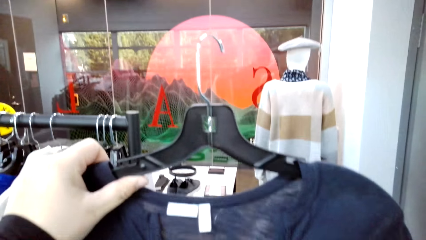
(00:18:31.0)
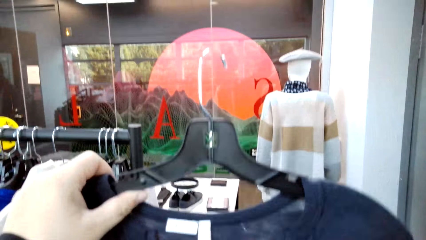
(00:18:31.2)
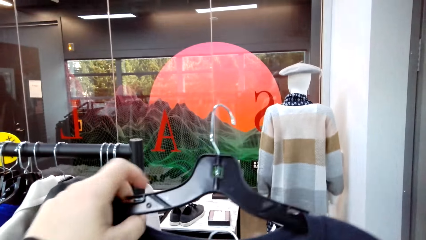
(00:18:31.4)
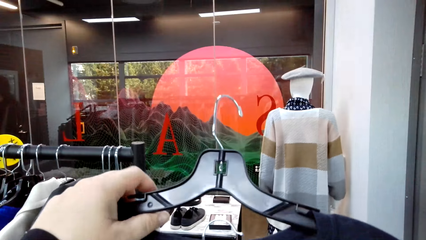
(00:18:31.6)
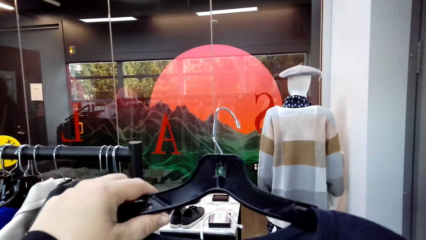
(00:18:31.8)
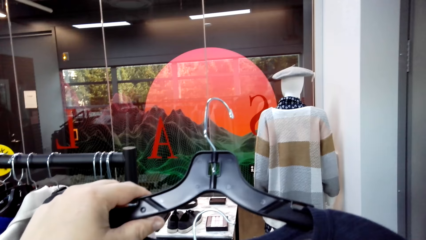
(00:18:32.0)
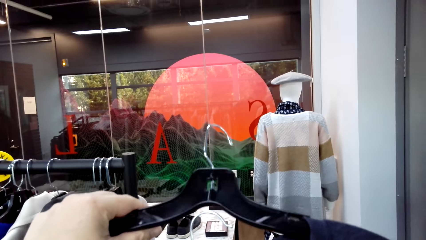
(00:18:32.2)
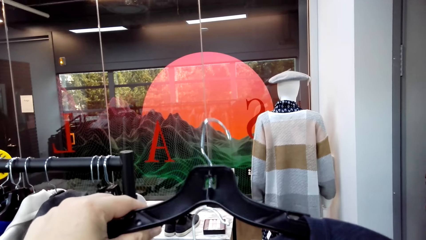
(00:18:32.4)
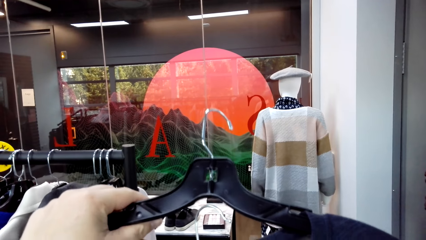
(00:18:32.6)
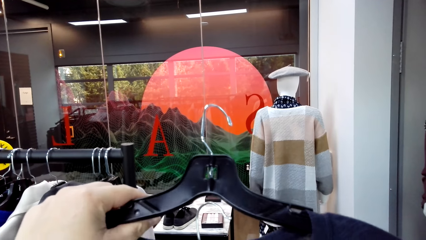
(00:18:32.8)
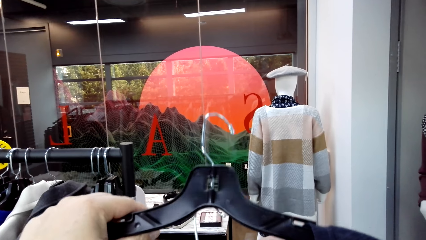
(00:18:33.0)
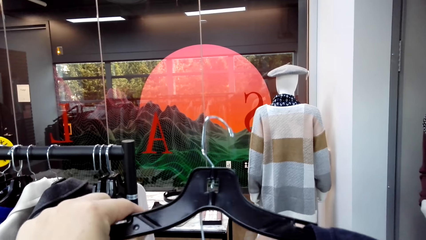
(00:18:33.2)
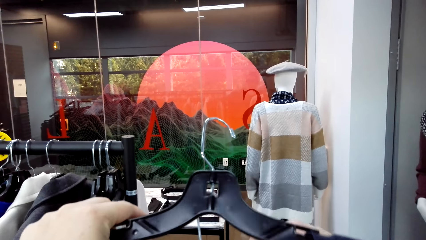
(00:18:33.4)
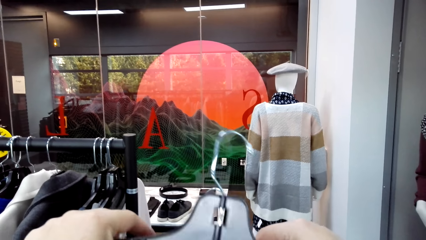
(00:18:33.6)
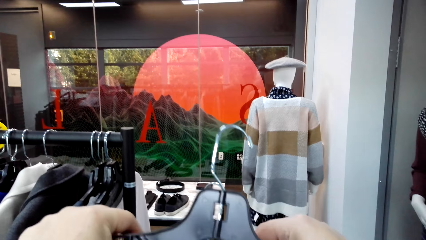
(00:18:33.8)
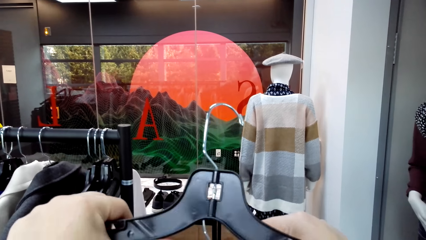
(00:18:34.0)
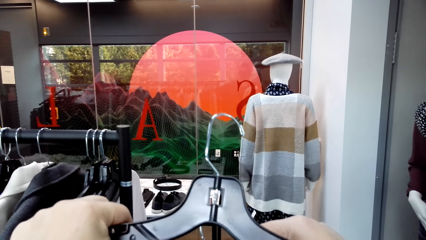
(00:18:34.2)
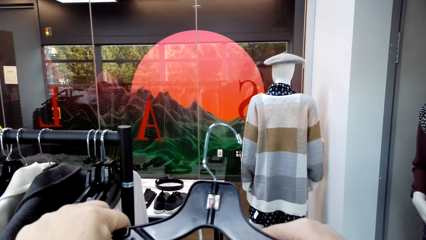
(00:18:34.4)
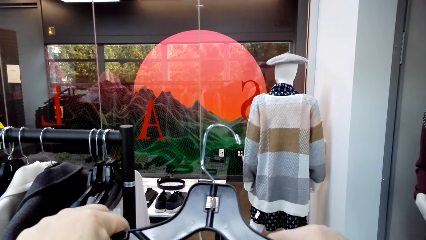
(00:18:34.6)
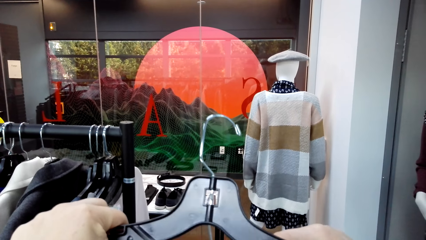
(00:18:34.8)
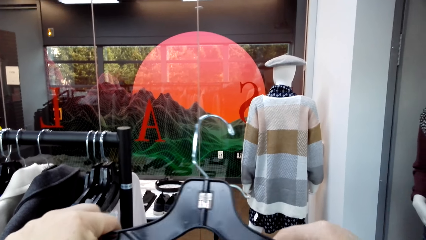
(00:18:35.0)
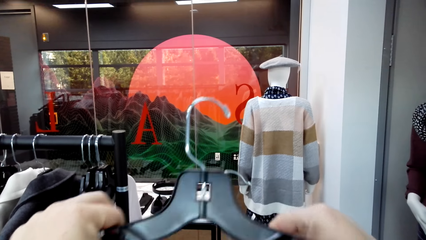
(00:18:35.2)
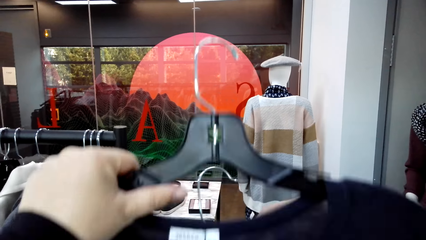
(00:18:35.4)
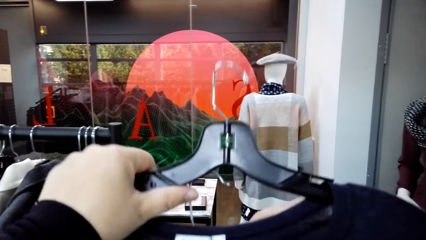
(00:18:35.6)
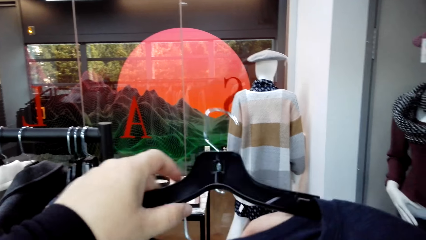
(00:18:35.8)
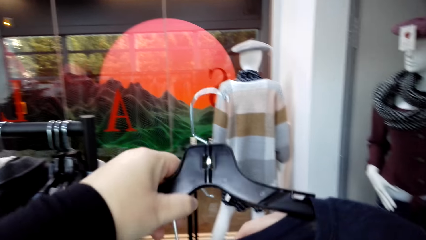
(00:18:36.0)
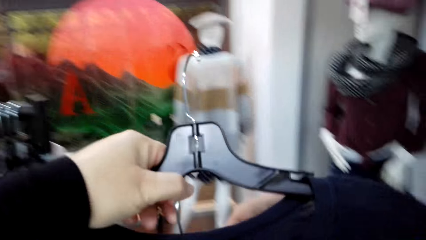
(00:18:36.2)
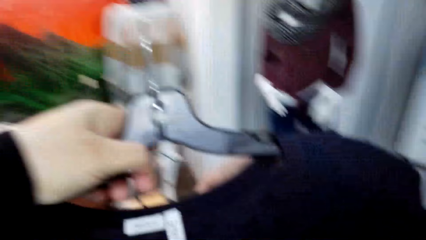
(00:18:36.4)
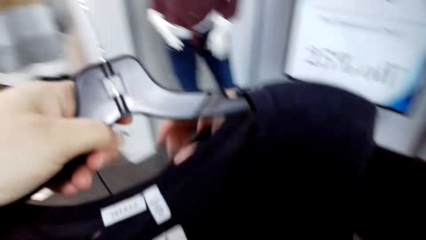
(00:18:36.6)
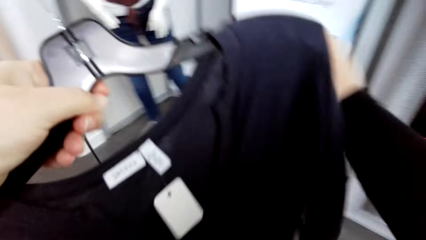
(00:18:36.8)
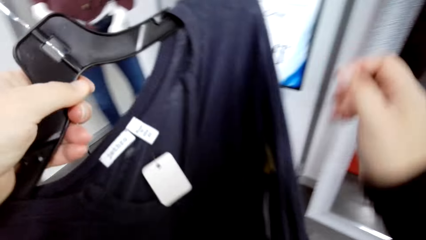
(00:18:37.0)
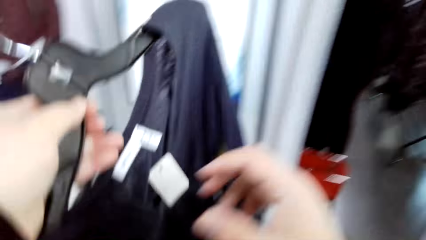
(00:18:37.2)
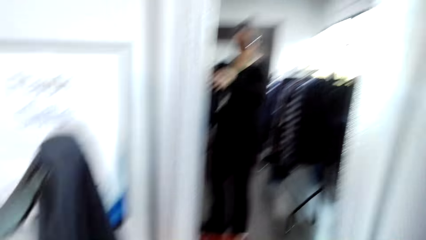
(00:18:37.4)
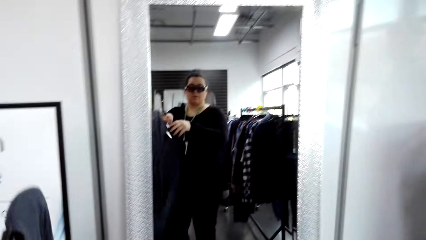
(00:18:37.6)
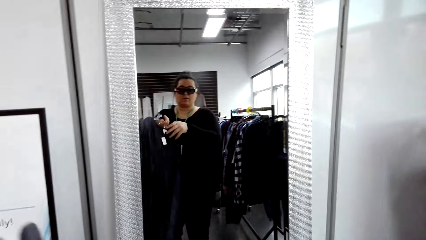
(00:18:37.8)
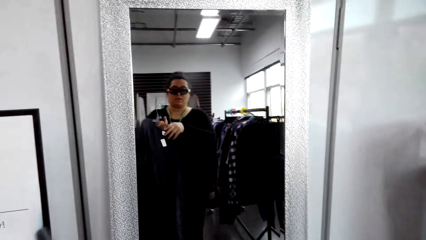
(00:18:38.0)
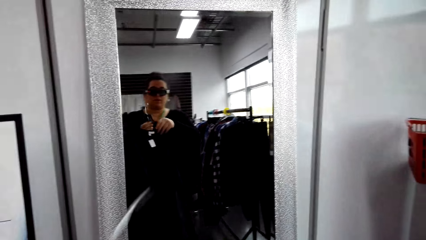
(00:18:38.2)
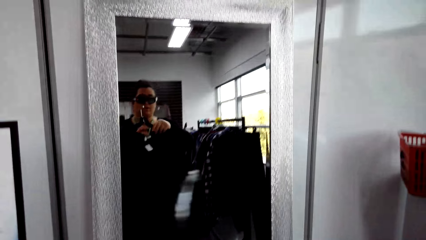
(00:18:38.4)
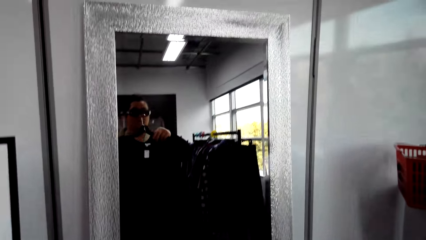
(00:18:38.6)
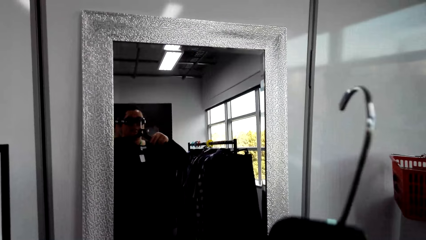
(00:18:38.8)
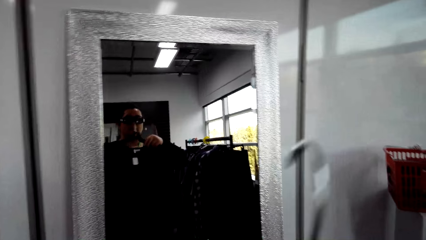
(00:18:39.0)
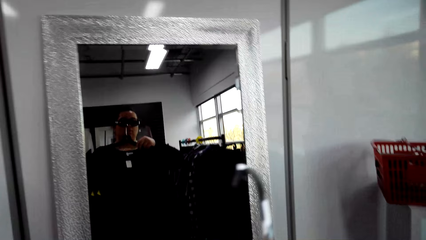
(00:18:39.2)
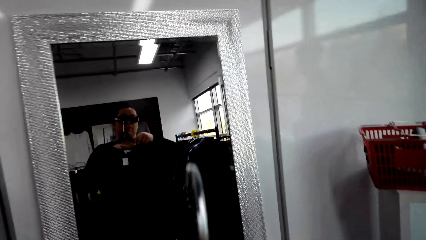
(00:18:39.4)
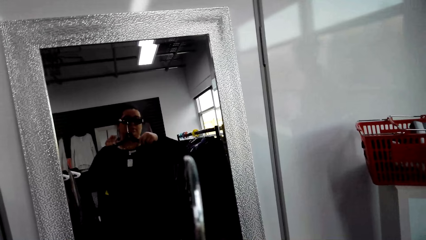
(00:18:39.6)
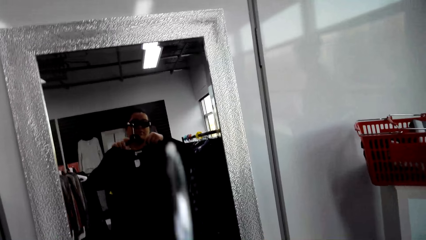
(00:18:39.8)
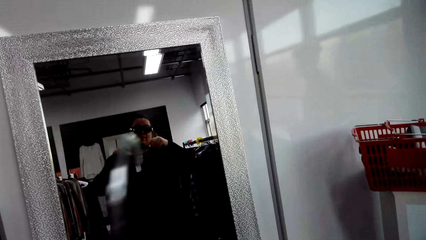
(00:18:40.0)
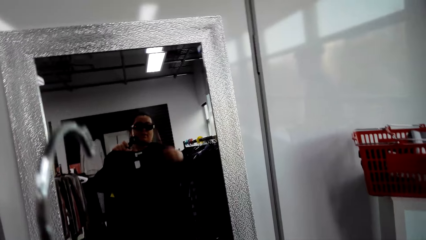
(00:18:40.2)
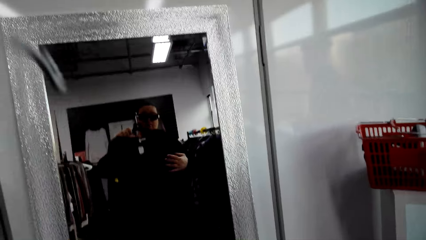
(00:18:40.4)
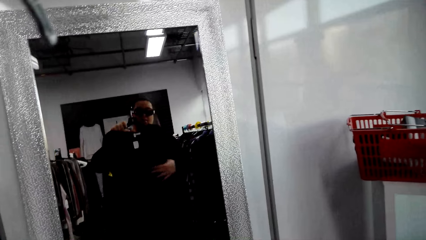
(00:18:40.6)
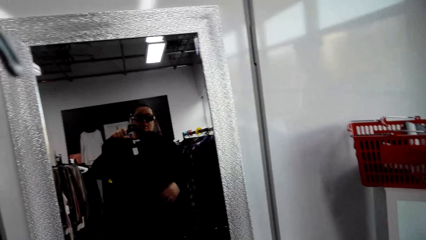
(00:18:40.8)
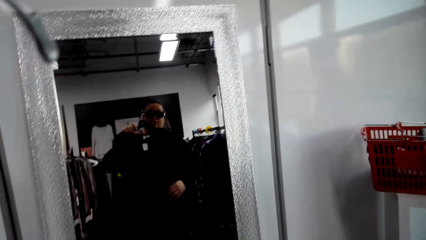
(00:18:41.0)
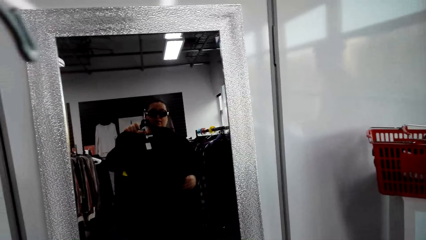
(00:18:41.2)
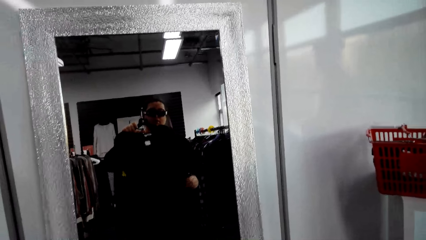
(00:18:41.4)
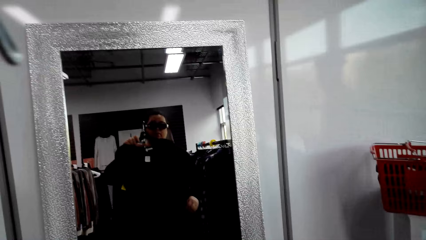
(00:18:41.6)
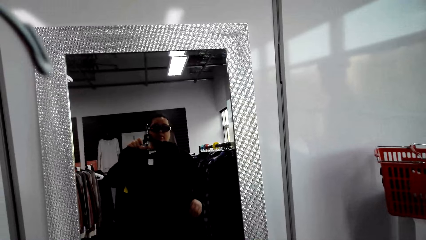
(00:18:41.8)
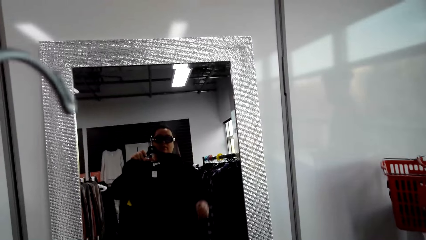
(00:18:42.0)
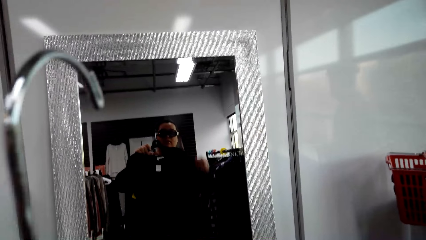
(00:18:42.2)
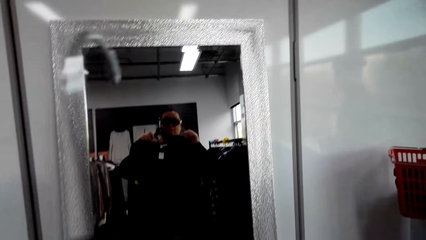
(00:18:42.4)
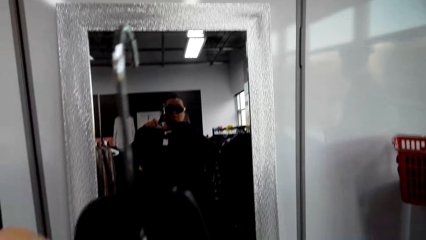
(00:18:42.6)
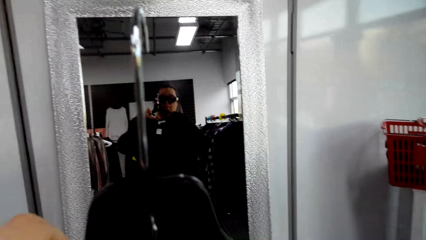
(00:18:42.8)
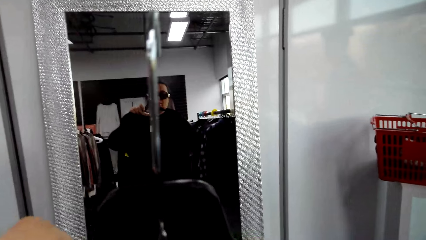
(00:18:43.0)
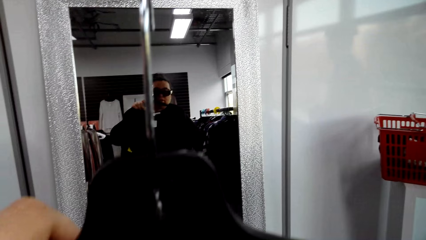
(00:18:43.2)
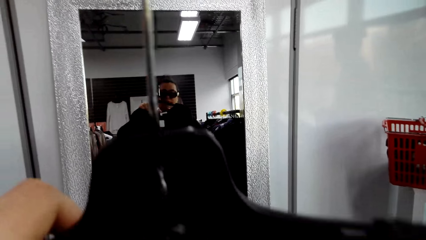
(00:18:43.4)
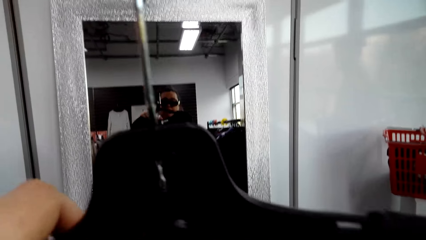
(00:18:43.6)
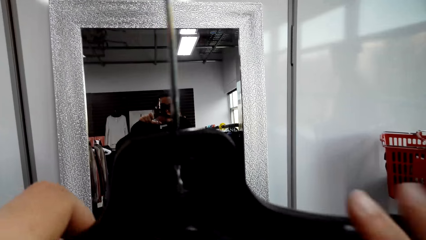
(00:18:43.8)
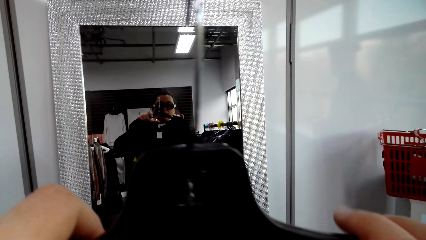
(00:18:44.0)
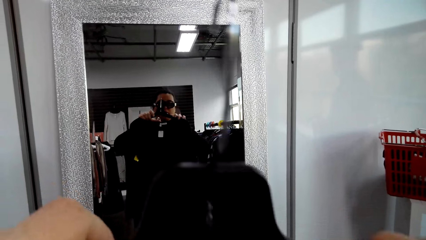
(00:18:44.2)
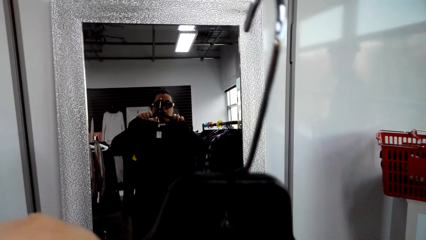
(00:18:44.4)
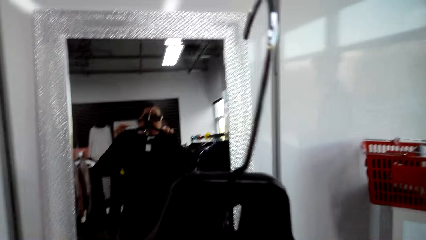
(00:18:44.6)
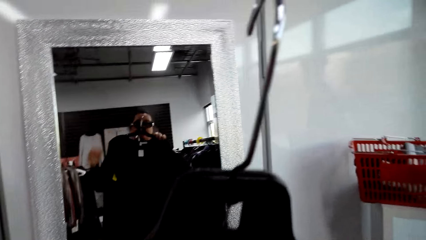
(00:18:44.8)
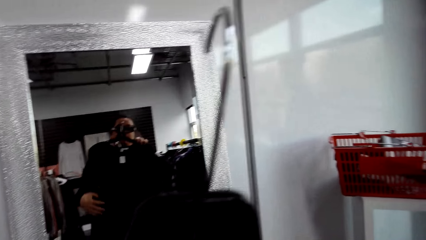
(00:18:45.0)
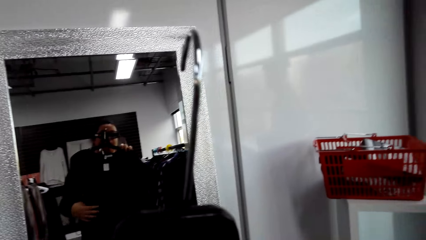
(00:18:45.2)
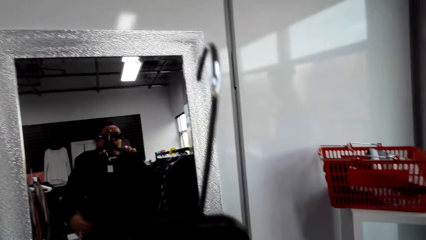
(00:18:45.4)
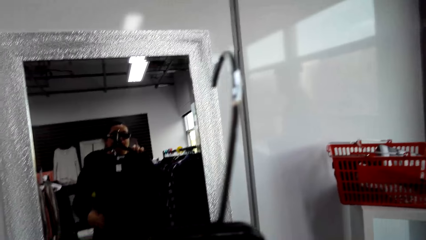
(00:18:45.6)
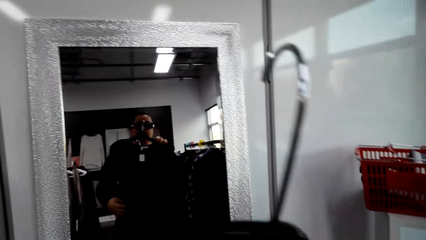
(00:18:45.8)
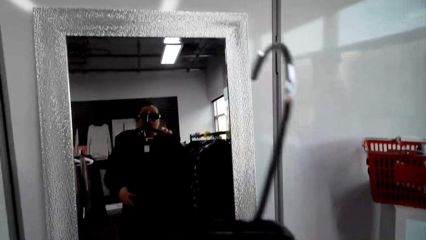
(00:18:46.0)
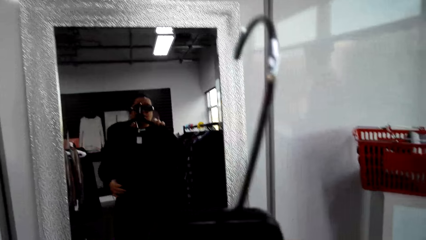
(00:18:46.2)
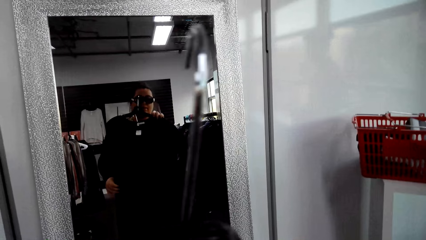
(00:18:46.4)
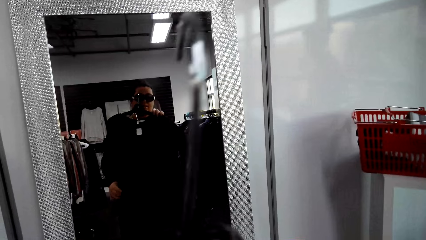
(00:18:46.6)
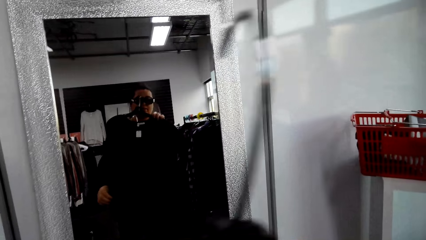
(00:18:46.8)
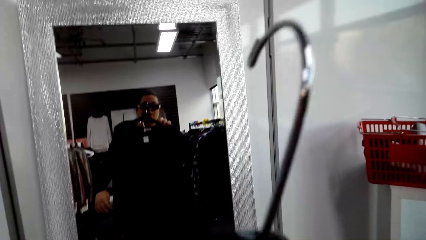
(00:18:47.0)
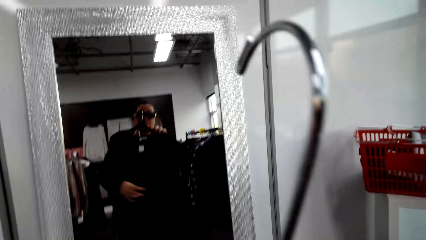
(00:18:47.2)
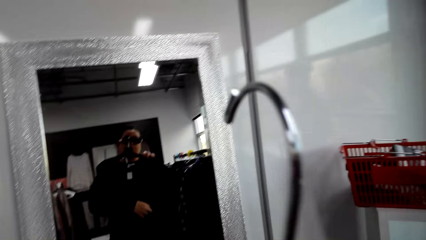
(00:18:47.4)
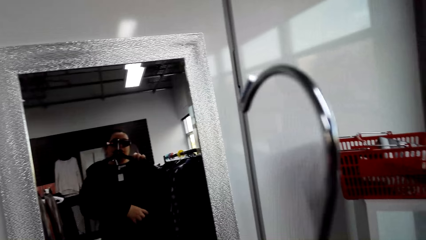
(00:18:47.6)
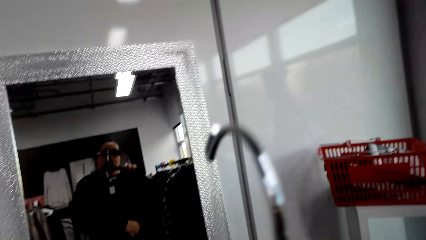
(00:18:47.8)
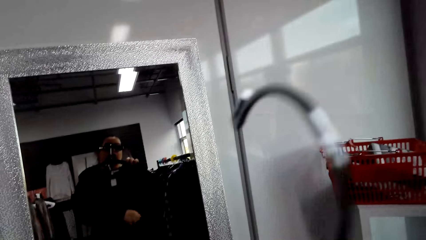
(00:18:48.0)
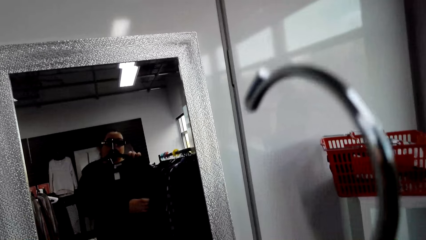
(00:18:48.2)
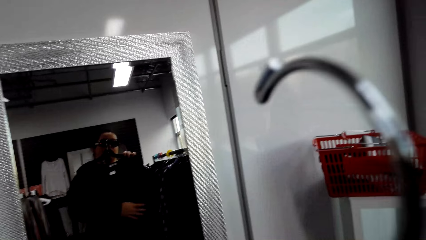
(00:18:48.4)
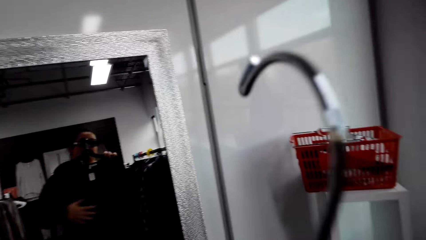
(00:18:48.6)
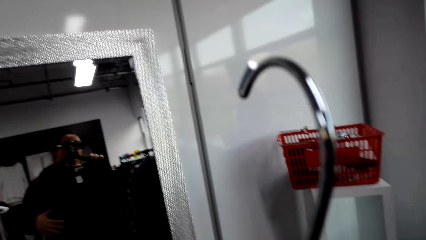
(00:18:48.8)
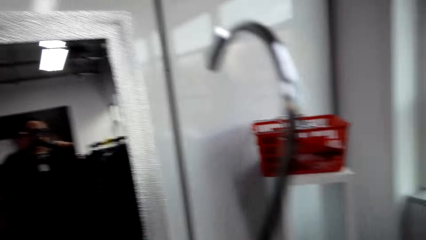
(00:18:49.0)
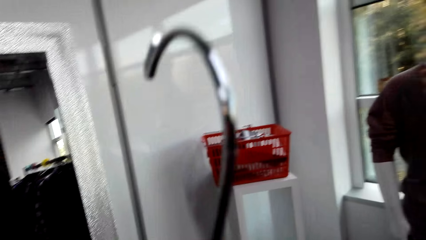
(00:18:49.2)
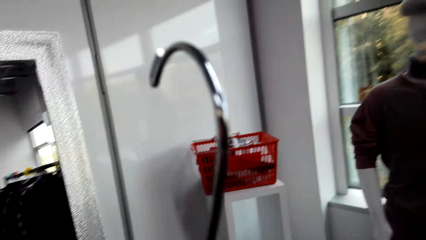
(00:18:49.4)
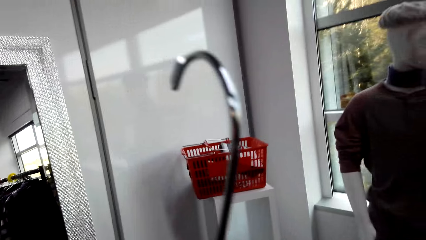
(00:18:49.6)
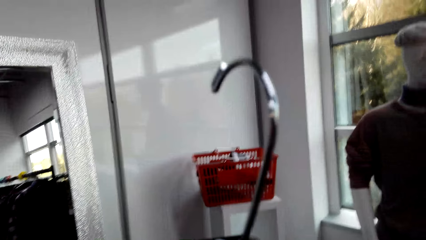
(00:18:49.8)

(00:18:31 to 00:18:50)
The camera wearer holds a hanger. They put clothes together. They hold a cloth. They interact with the man. They look at the mirror.
